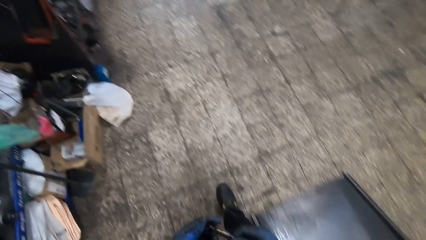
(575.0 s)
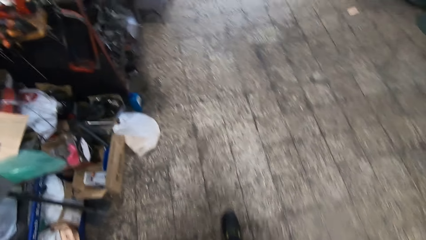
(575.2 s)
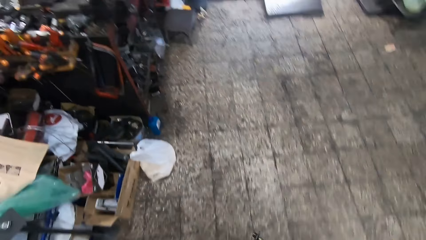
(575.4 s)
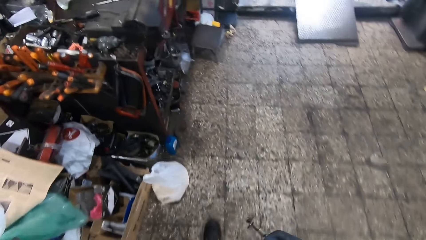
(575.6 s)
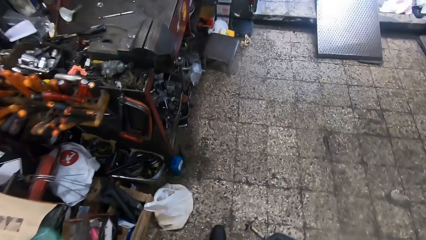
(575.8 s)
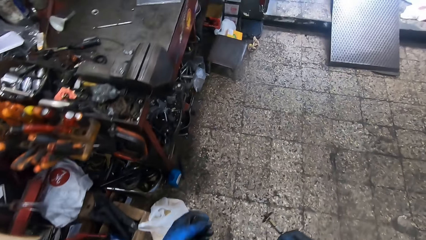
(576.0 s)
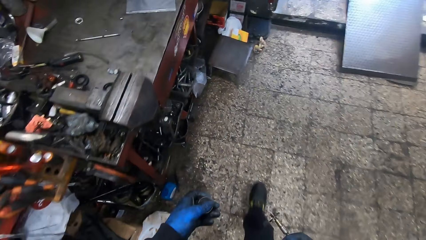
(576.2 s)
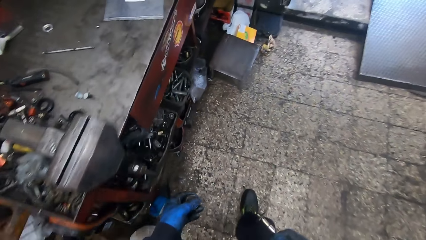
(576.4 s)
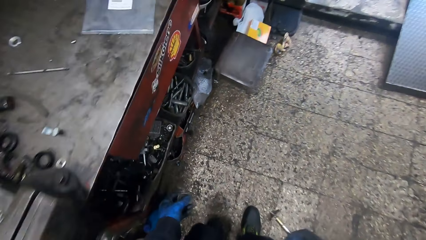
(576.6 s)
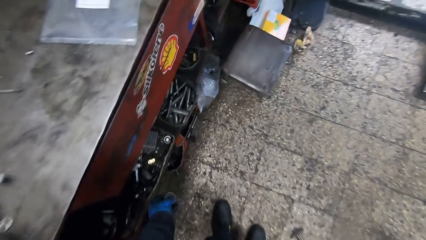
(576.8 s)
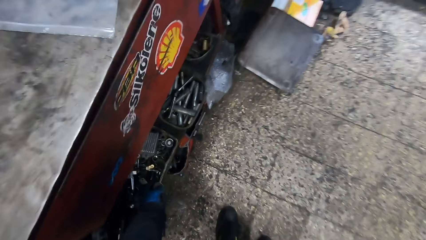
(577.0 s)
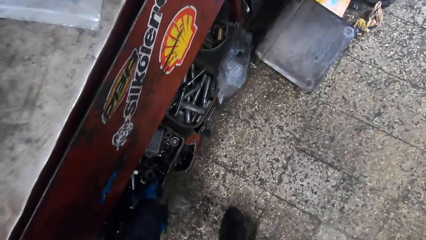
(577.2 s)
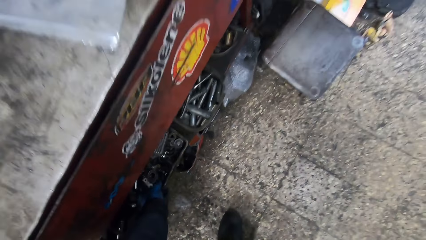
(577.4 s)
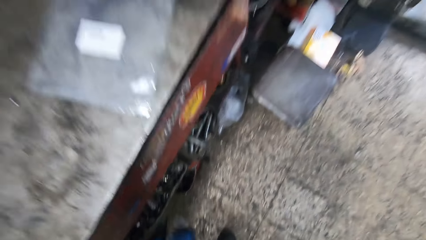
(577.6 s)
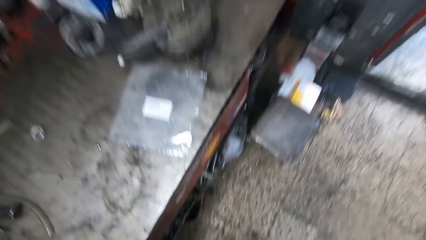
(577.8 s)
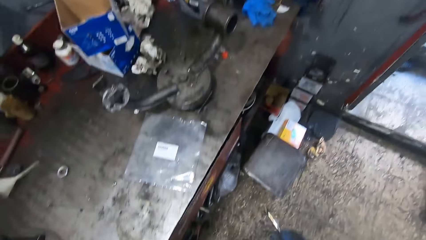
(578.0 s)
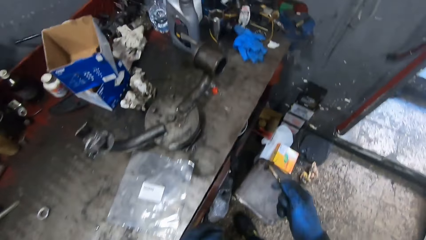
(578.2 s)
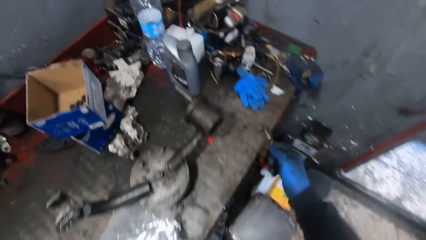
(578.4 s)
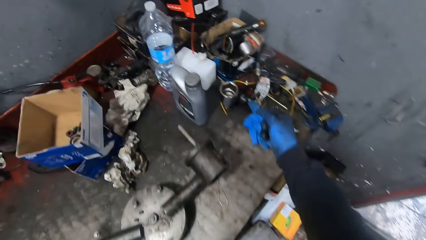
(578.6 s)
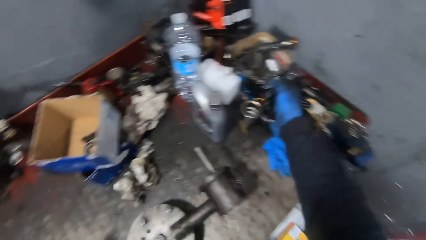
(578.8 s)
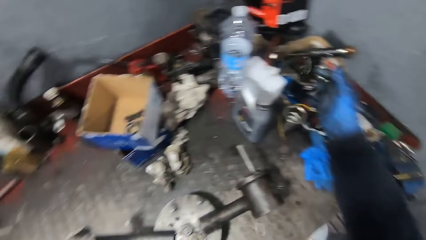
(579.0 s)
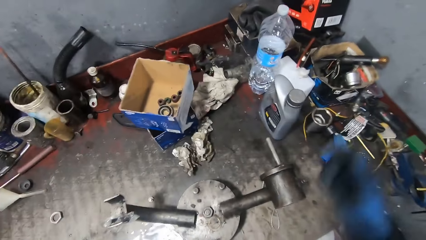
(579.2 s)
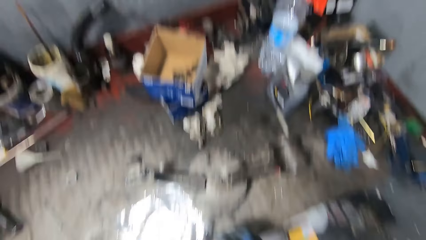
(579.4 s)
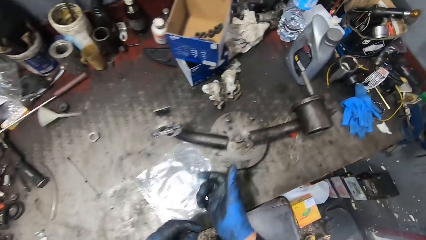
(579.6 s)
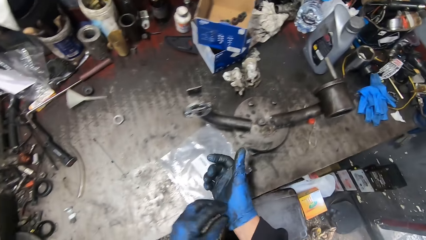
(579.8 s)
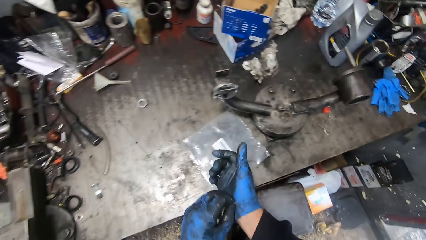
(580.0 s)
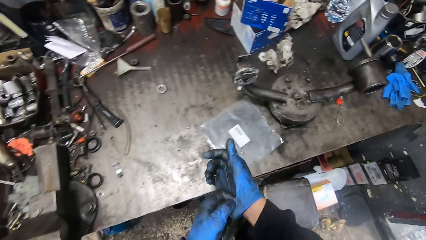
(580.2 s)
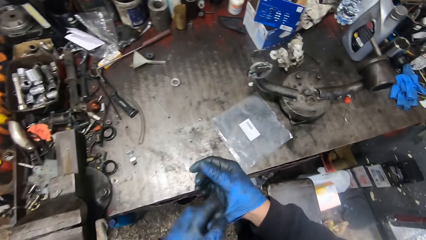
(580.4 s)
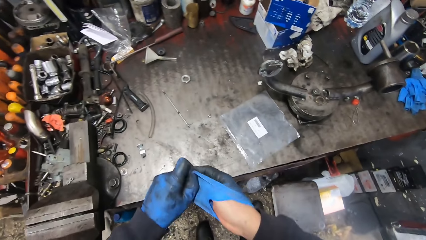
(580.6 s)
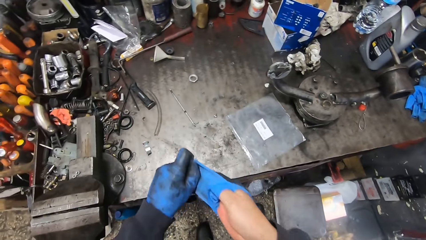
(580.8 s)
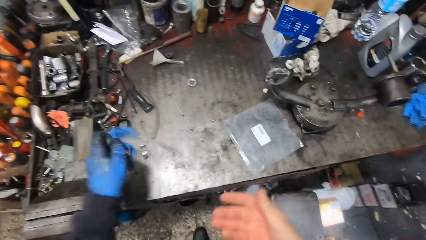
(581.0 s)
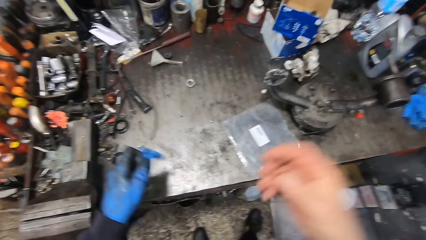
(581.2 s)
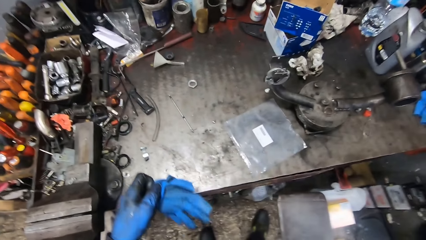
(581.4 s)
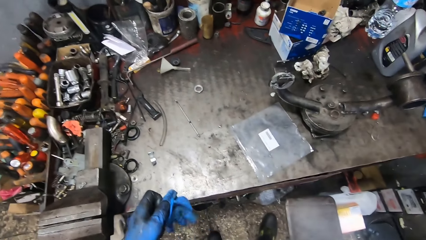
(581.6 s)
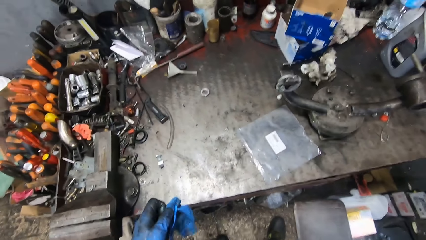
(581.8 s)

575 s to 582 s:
The camera wearer walks towards a tool table. He drops the band in a carton under the tool table with his left hand. He drops the screw in a carton on the tool table with his right hand. He holds the gloves. He takes off the glove on his right hand with his left hand. He lifts the hand. He touches his face with his right hand.
